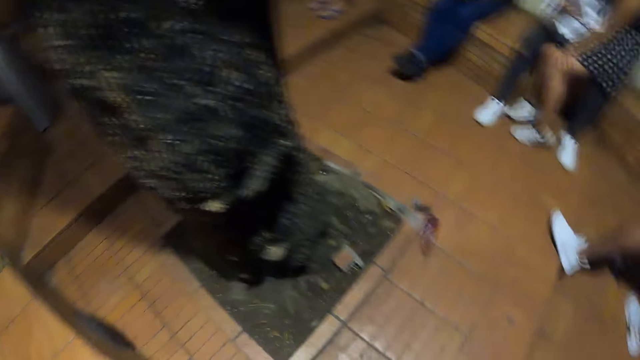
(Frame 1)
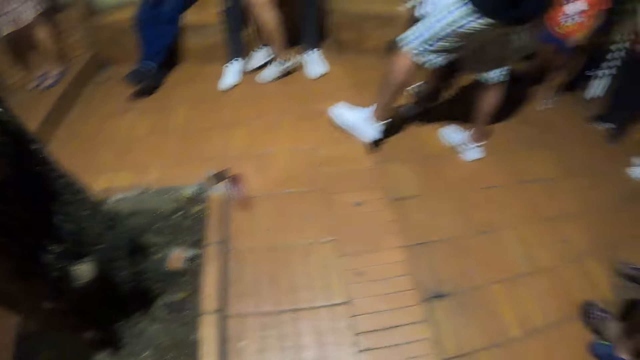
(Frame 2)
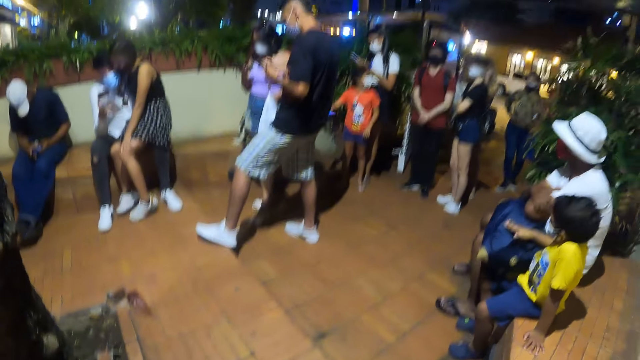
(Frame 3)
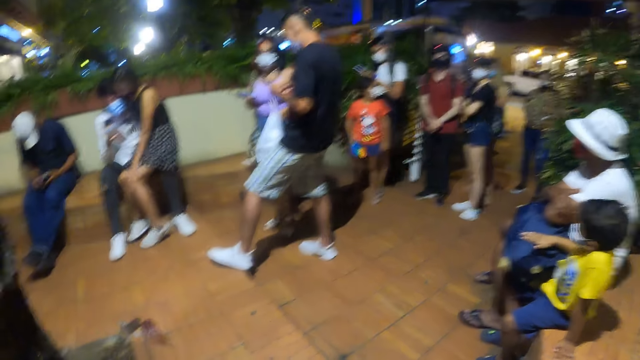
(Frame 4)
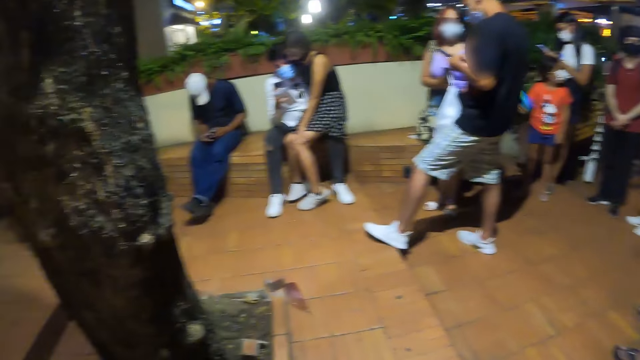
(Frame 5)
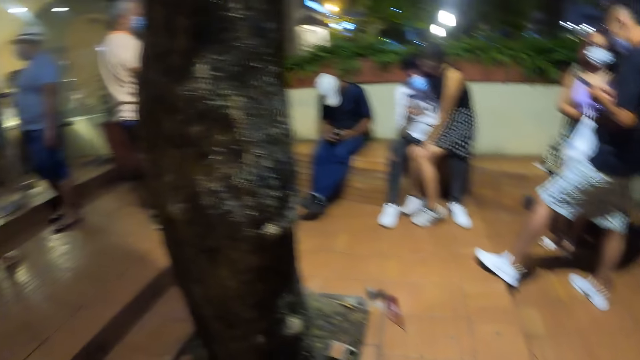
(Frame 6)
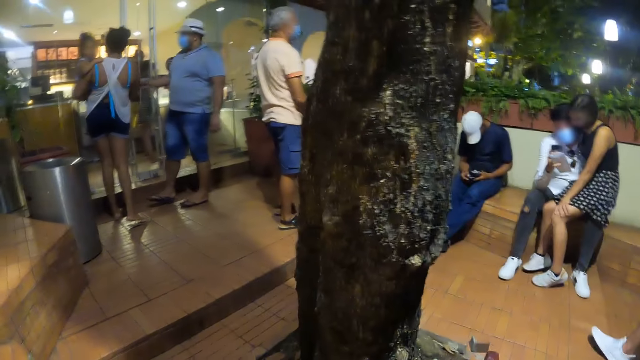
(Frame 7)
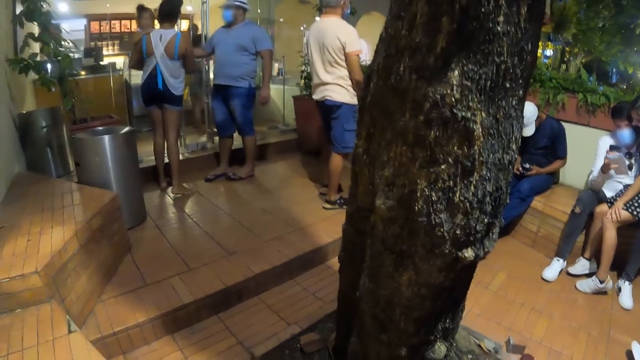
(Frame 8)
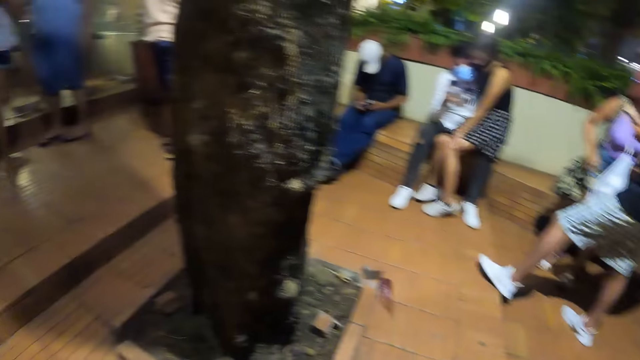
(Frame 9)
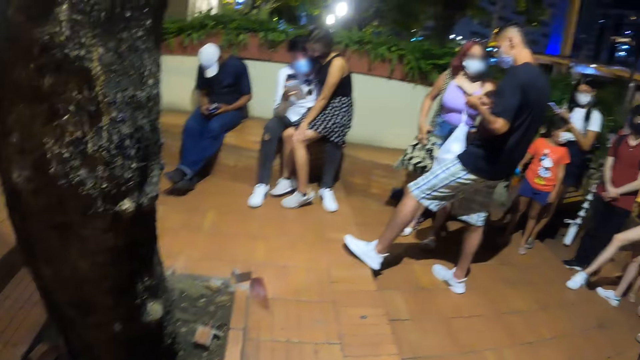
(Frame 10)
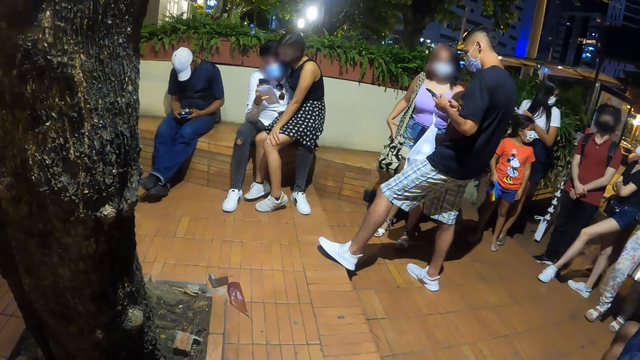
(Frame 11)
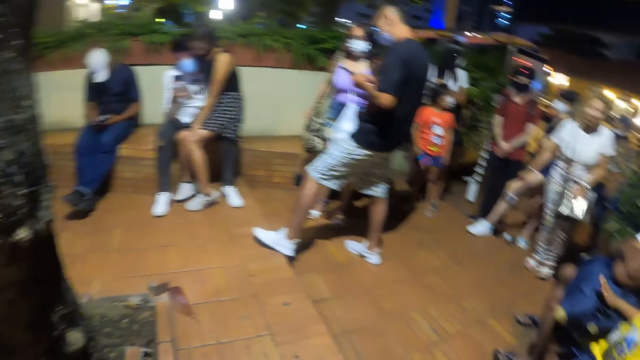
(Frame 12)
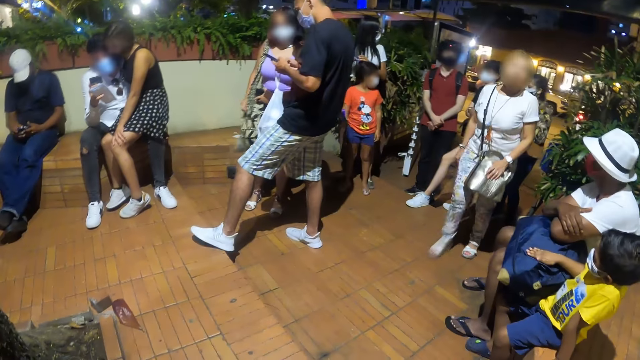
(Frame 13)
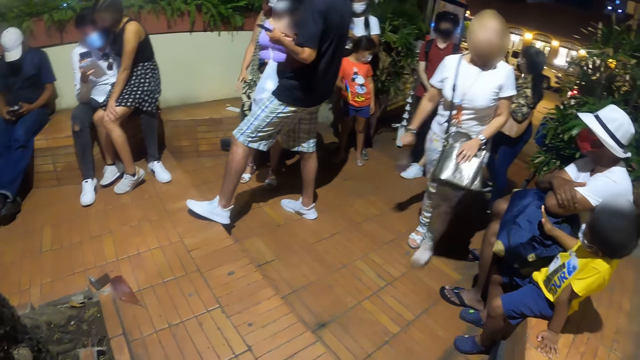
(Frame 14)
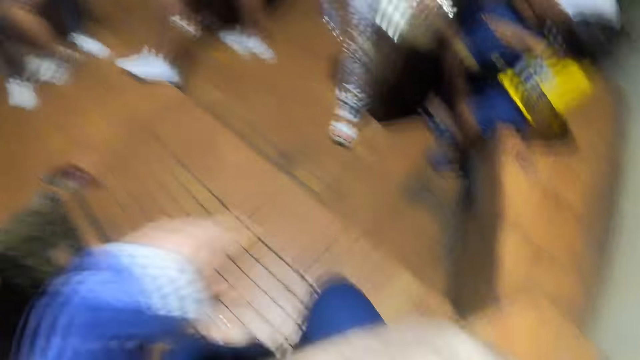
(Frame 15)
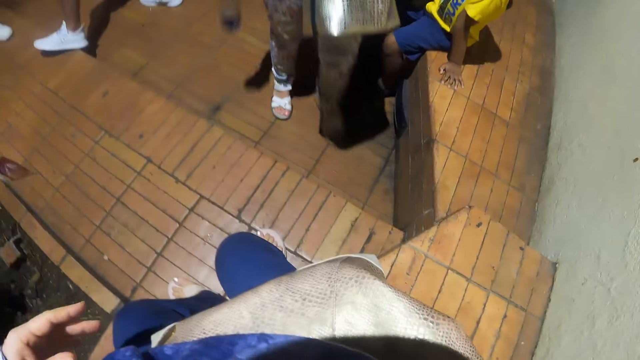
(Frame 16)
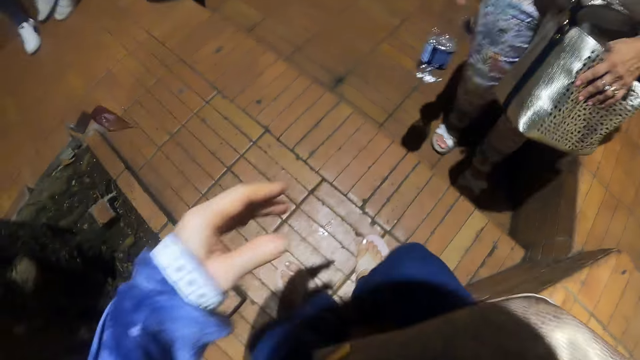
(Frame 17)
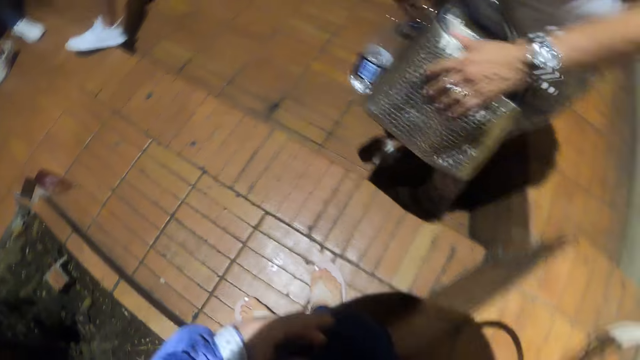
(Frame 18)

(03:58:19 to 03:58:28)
The camera wearer sits down. They look around.

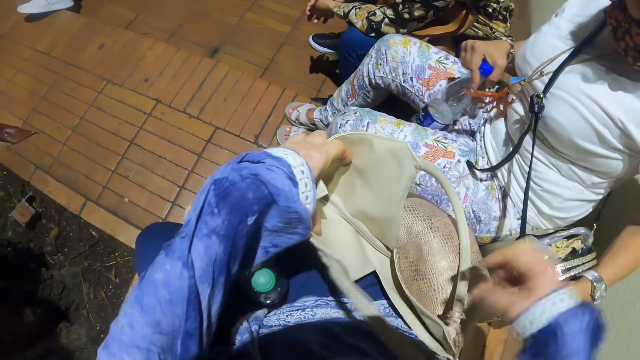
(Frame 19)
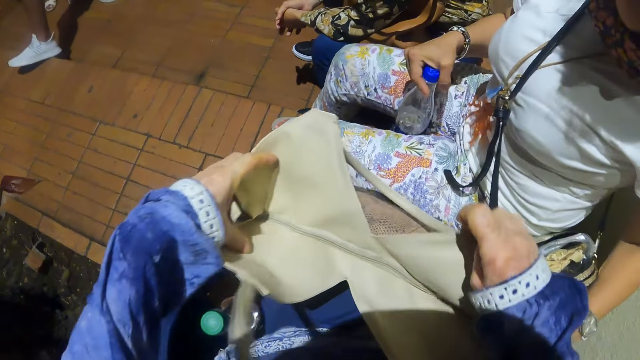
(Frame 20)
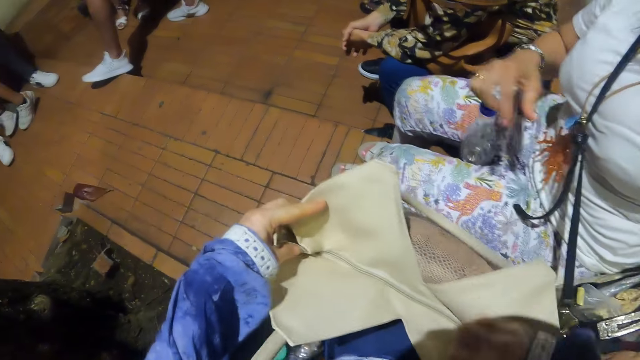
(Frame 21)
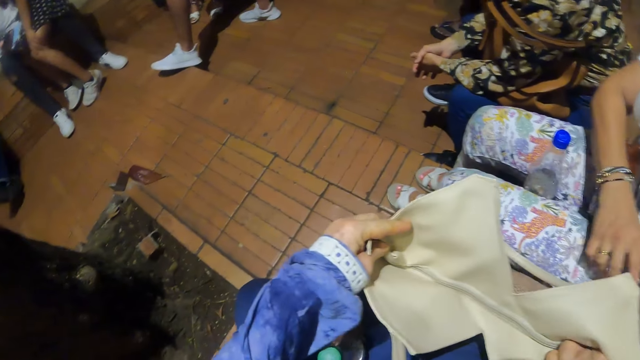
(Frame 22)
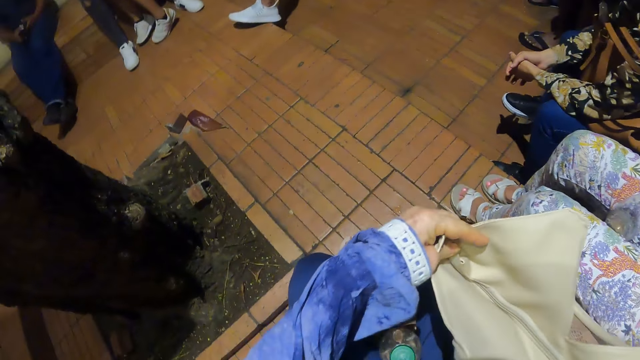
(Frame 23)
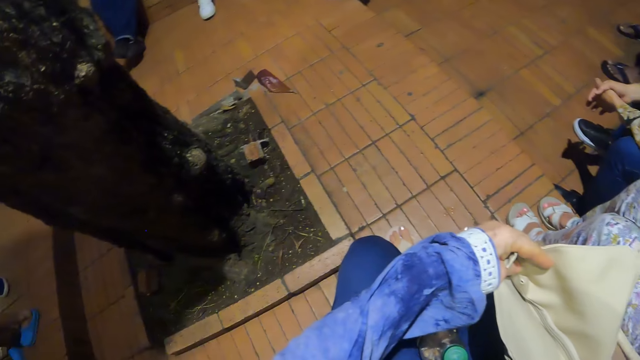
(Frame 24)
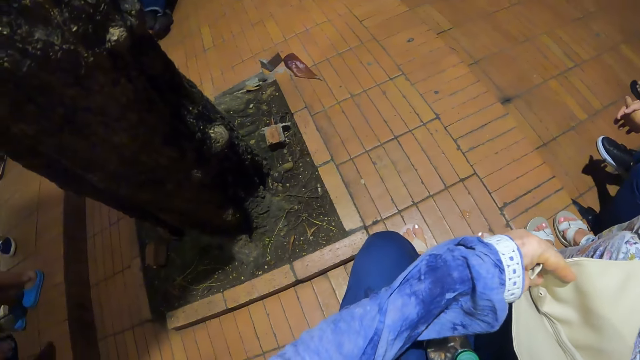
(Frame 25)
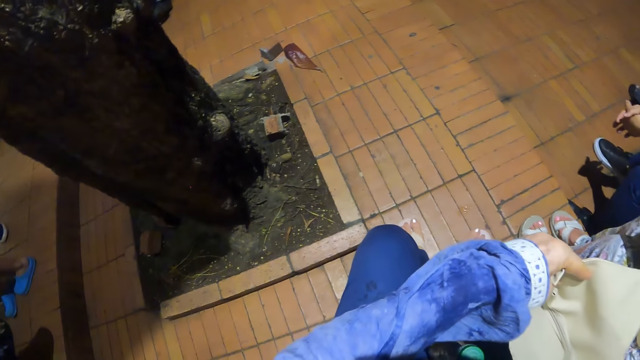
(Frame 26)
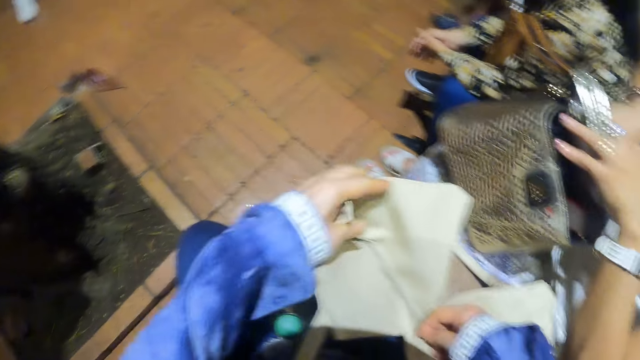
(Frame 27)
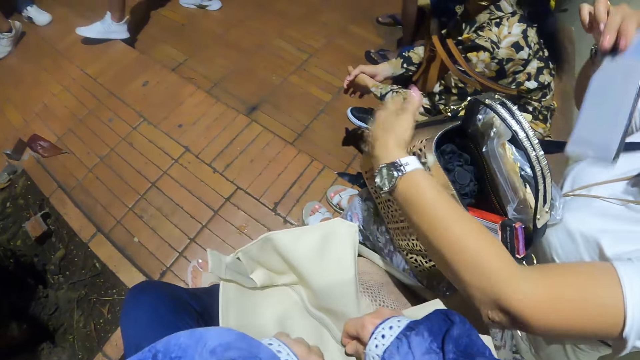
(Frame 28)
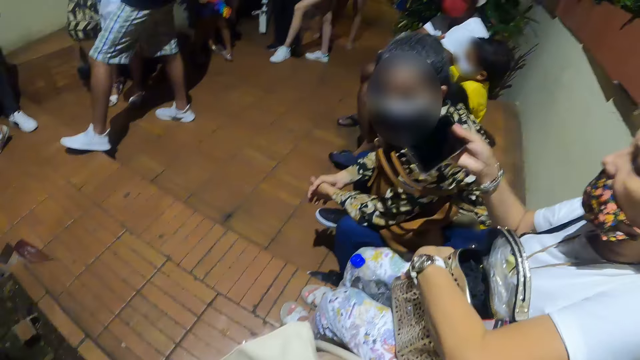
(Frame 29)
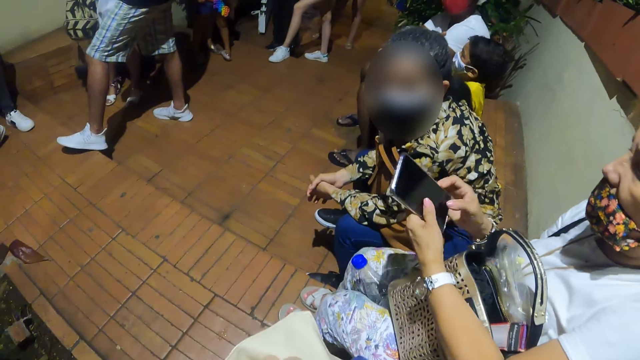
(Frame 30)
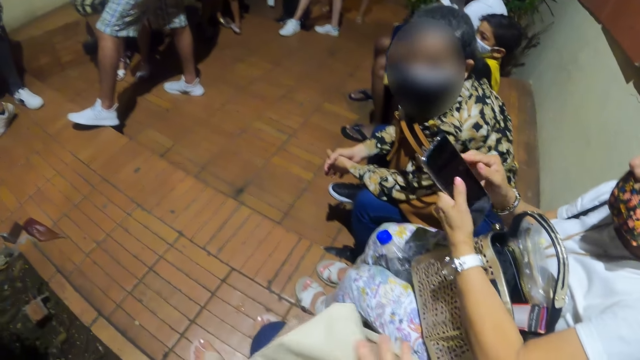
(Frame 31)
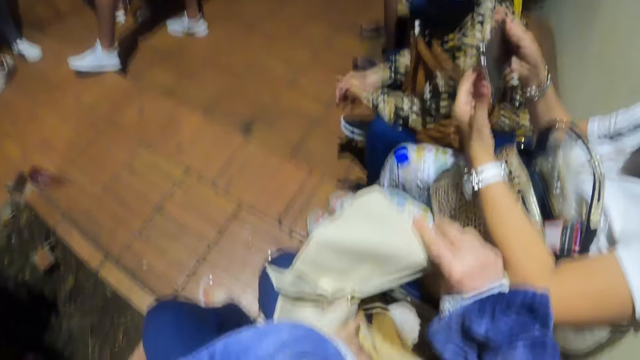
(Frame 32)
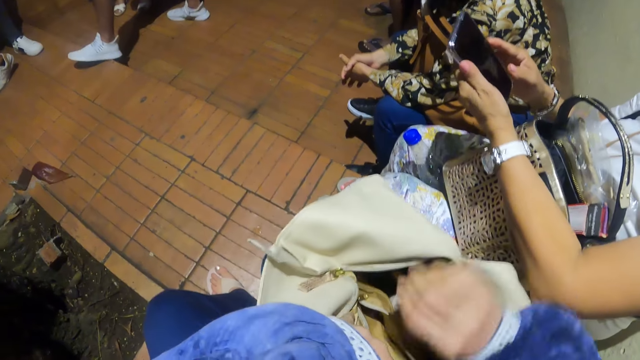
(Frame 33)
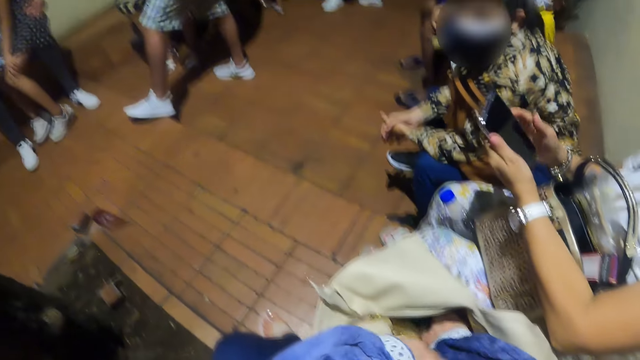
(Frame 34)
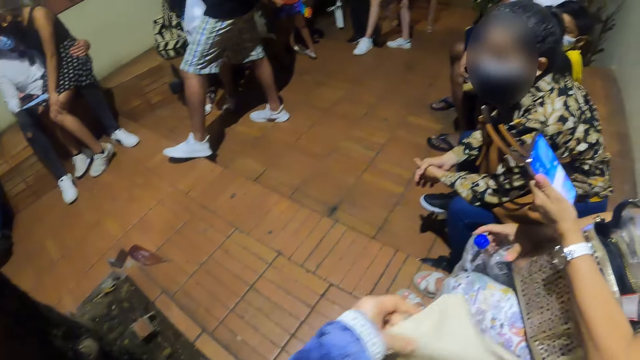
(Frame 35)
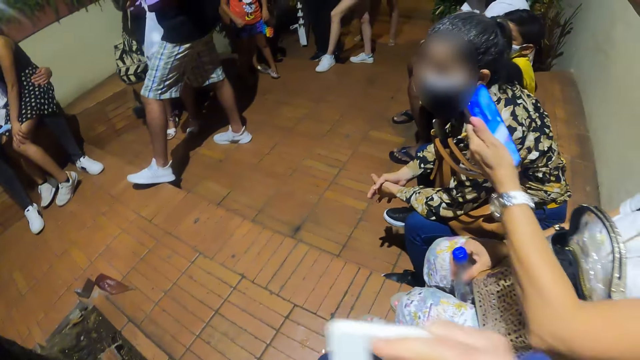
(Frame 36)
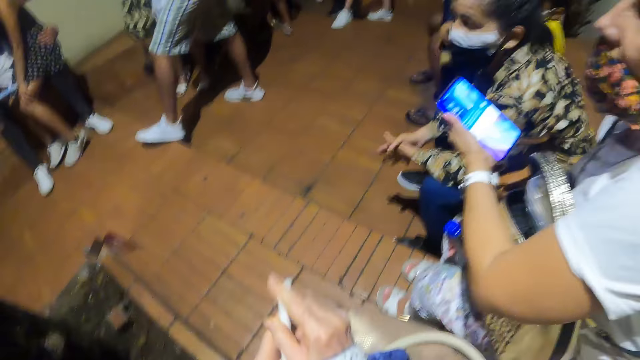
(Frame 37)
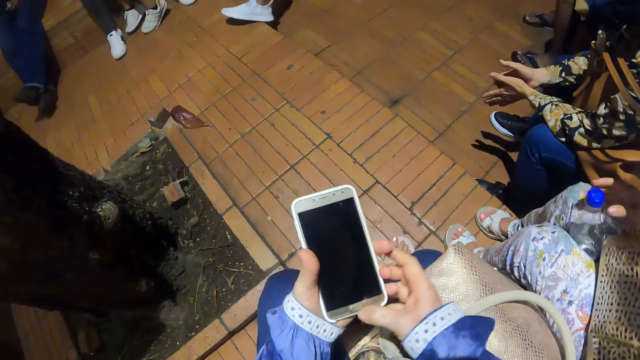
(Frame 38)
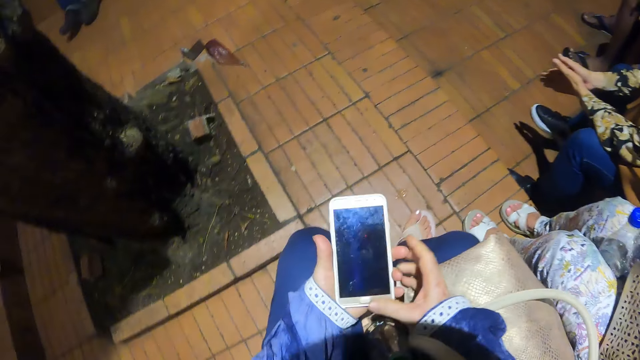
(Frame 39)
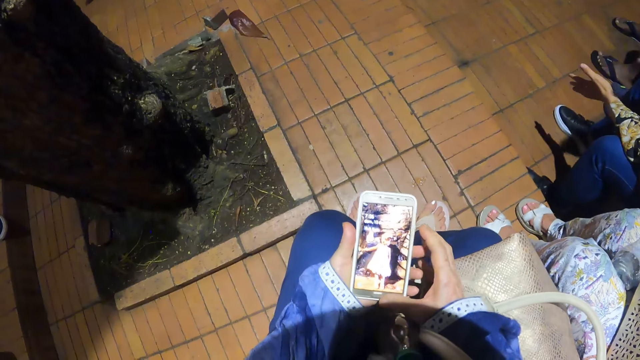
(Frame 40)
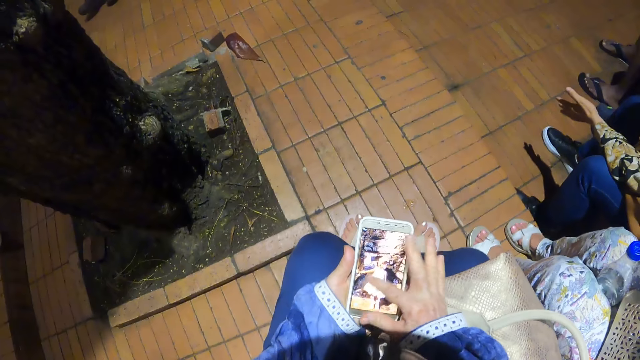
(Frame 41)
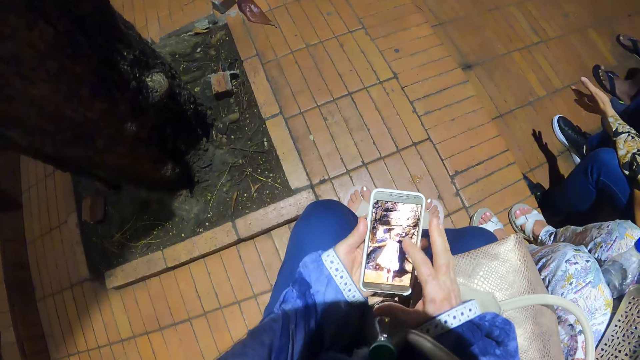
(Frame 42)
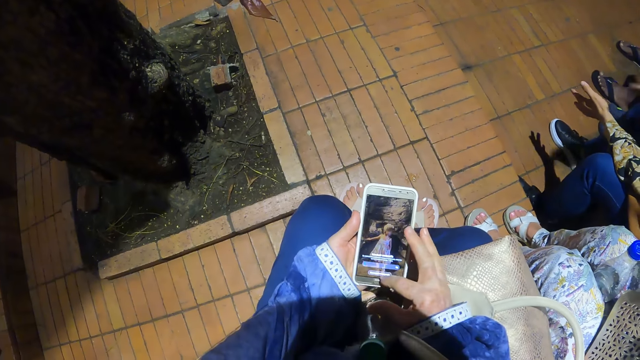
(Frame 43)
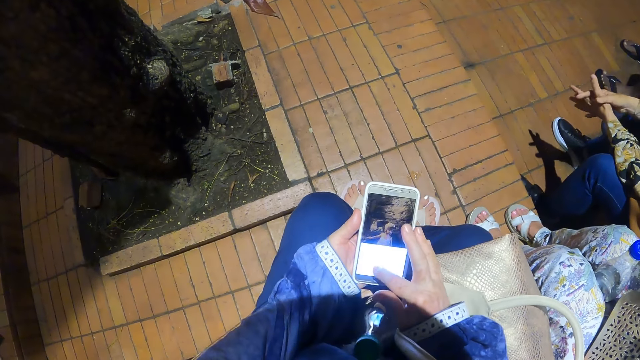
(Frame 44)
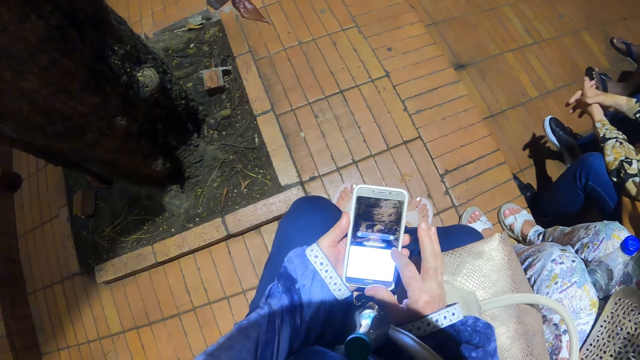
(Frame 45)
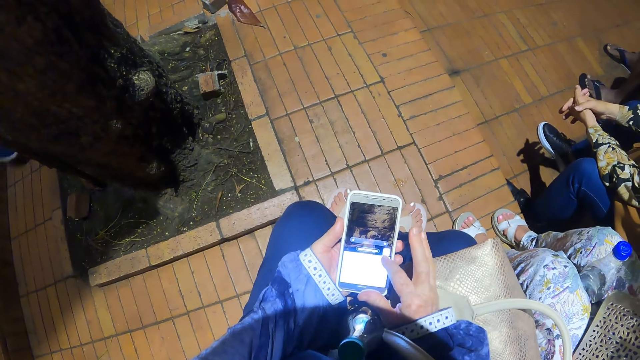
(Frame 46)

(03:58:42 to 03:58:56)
The camera wearer opens a handbag. A lady holds a phone. The lady removes the phone from the handbag. She holds the handbag, holds the phone, uses the phone and turns the phone. The camera wearer removes the phone from the handbag. They use the phone.
